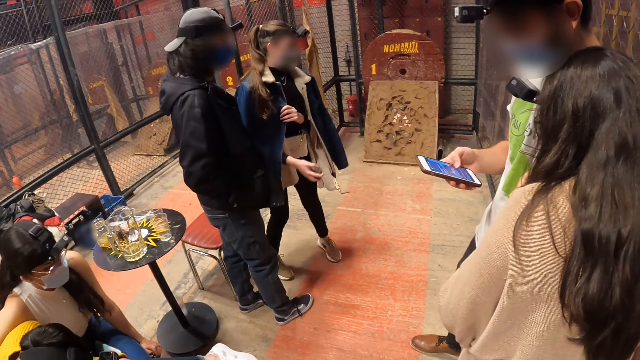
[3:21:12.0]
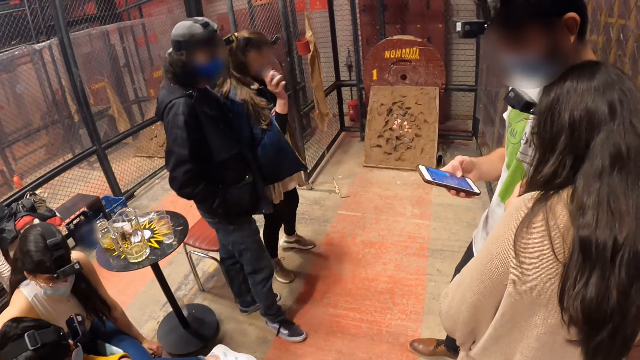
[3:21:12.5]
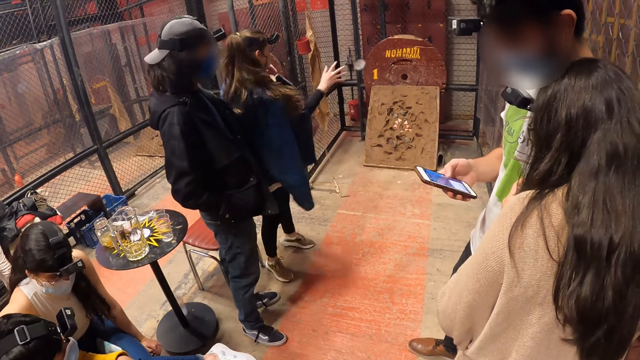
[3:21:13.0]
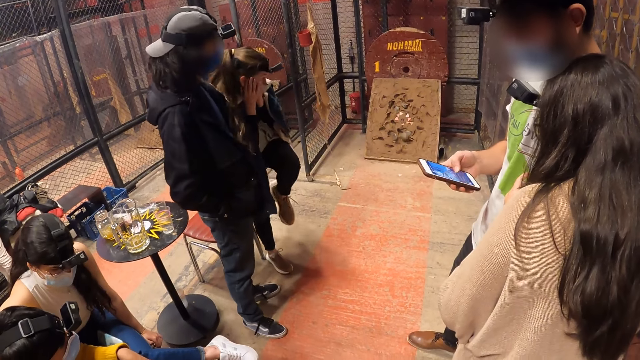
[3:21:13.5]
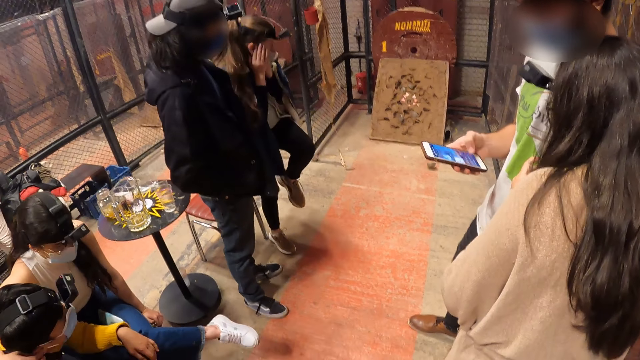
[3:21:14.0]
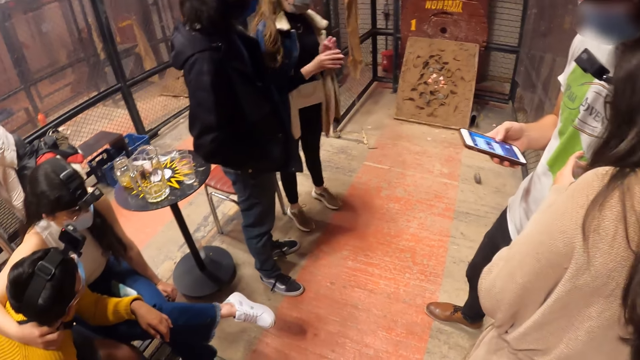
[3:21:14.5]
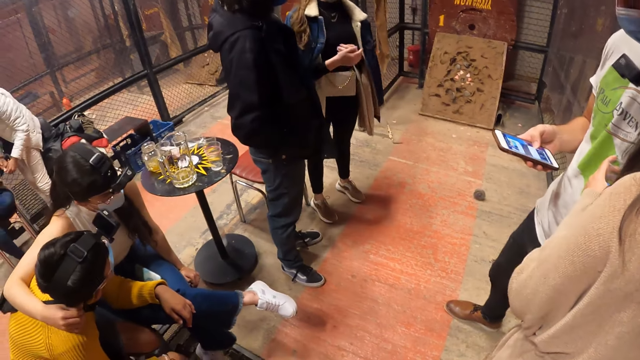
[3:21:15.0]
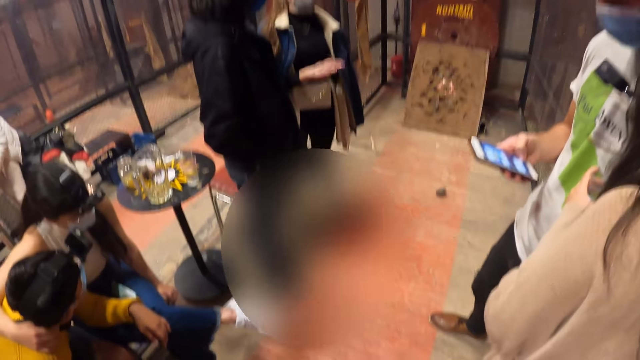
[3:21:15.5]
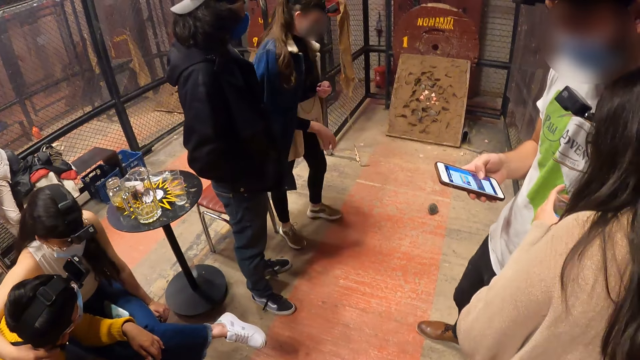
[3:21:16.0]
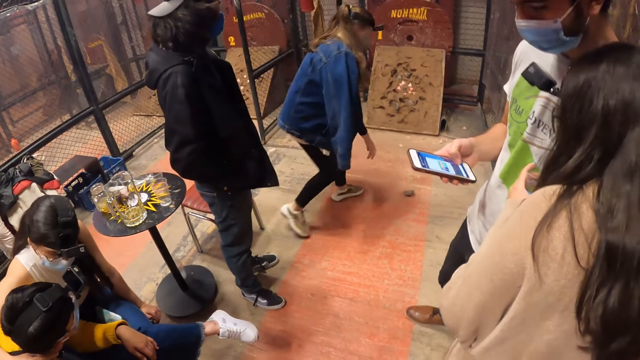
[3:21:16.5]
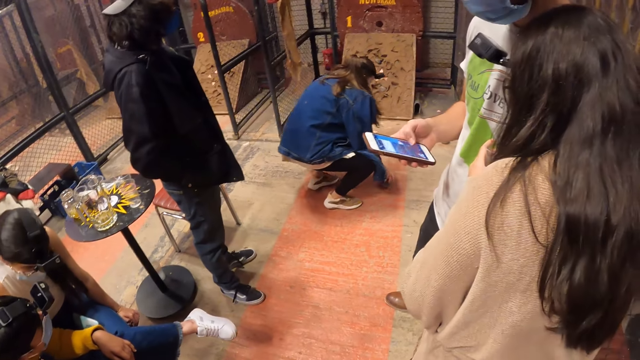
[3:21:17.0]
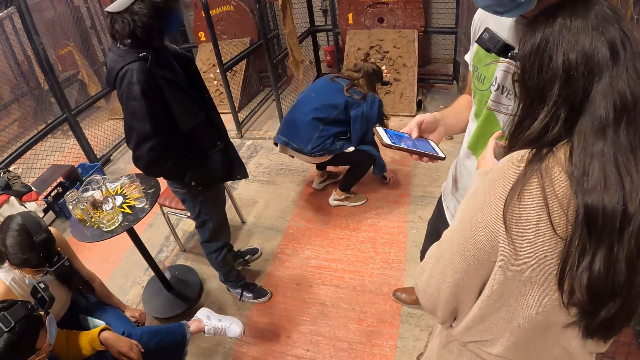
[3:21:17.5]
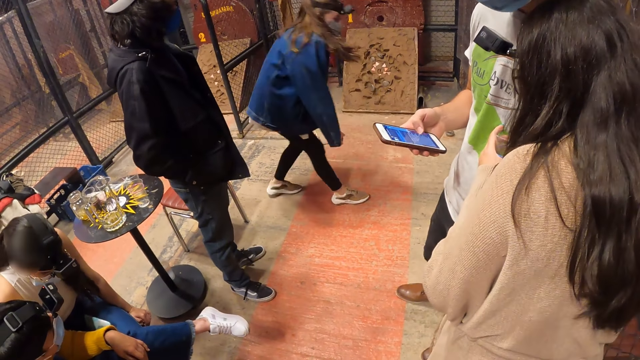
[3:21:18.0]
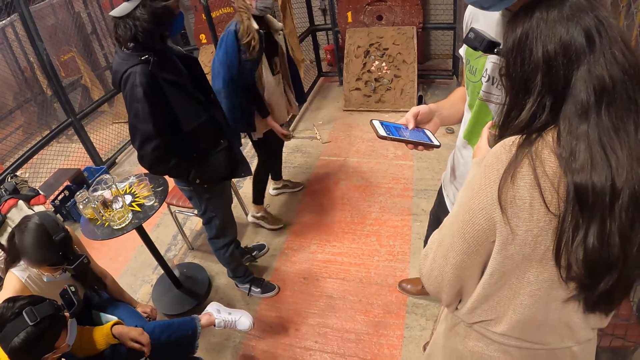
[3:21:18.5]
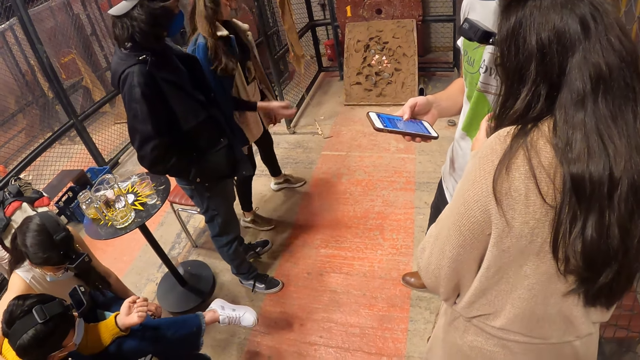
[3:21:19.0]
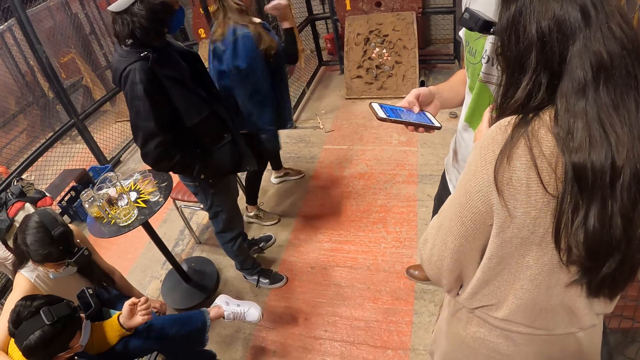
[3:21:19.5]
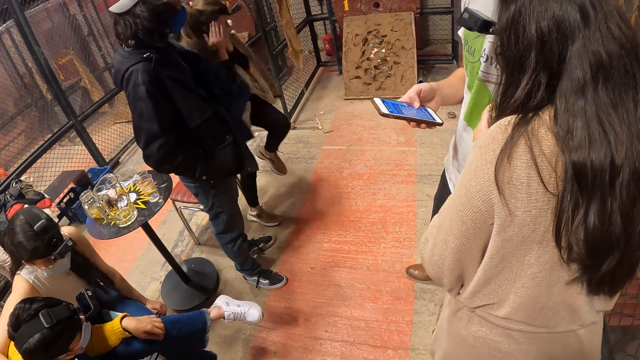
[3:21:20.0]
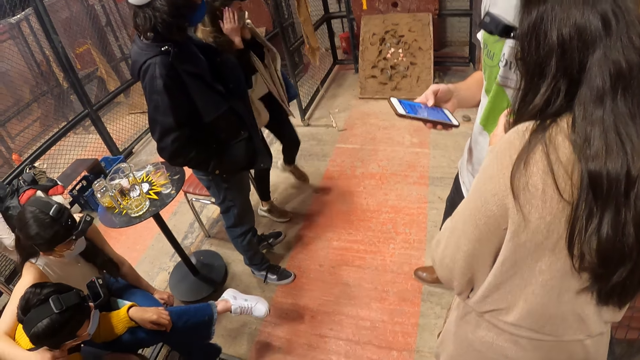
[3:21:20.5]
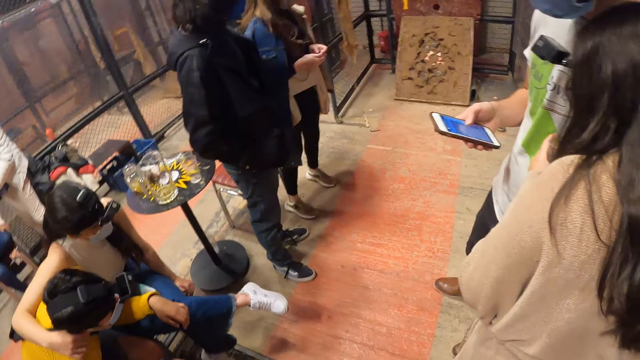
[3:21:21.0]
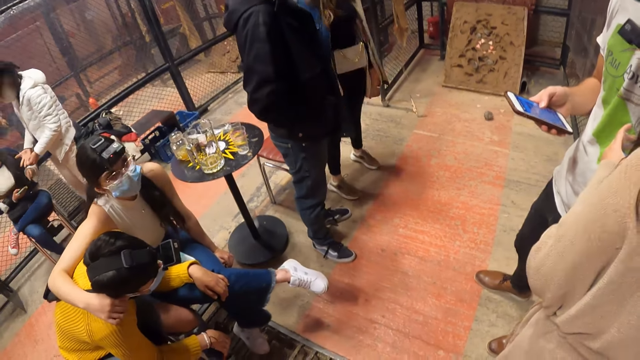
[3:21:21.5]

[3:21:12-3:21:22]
The woman throws the stone against the brick board. The woman dusts both hands. The woman takes the stone from the floor with her right hand. Another woman holds an object. The first woman throws the stone against the brick board.

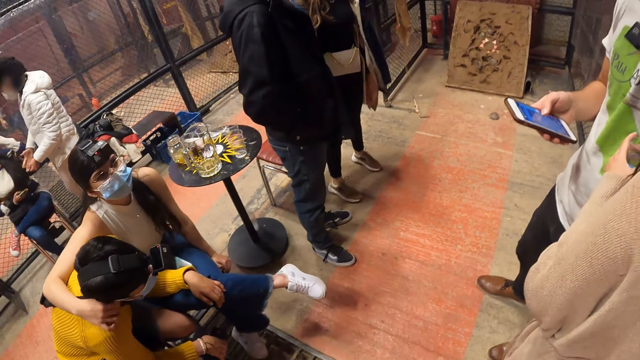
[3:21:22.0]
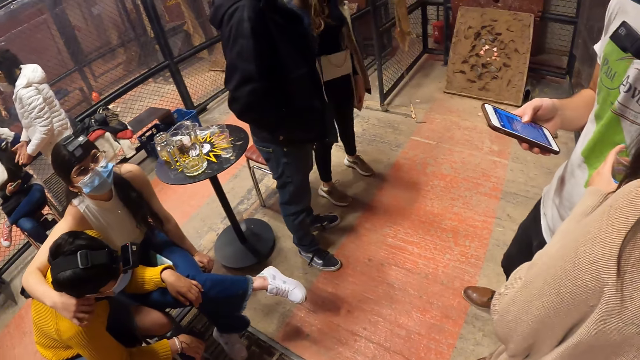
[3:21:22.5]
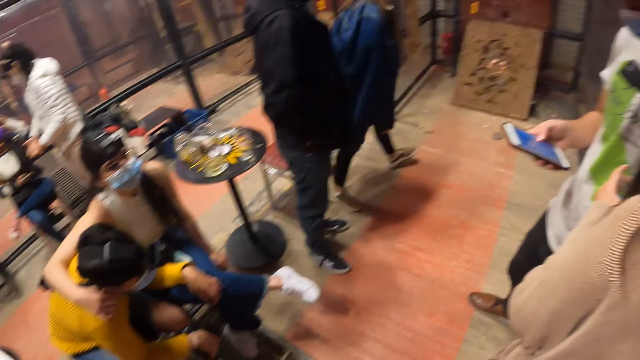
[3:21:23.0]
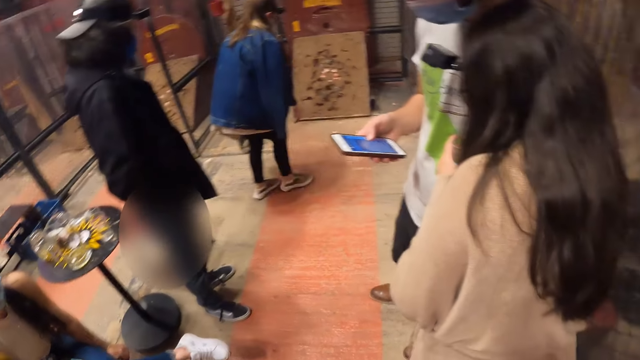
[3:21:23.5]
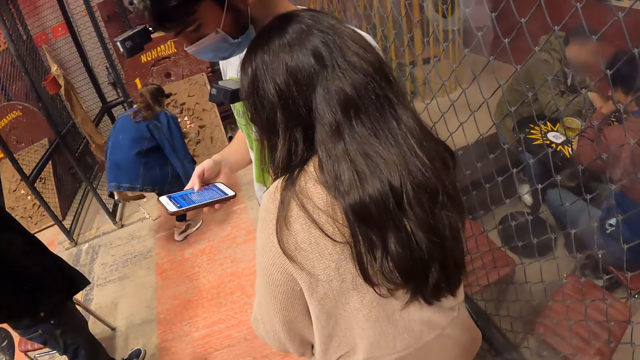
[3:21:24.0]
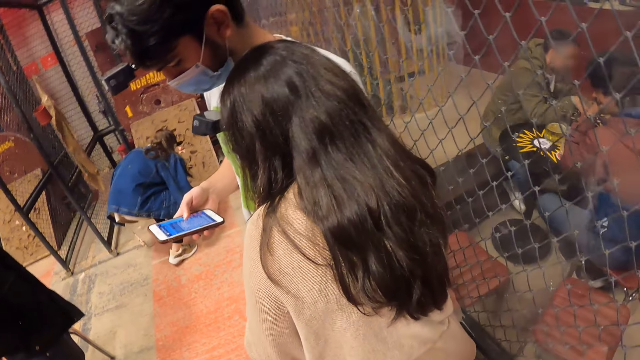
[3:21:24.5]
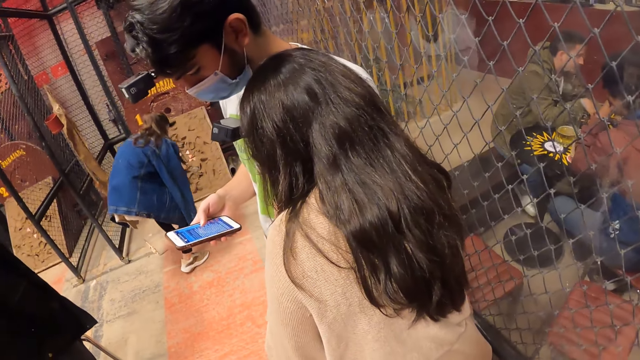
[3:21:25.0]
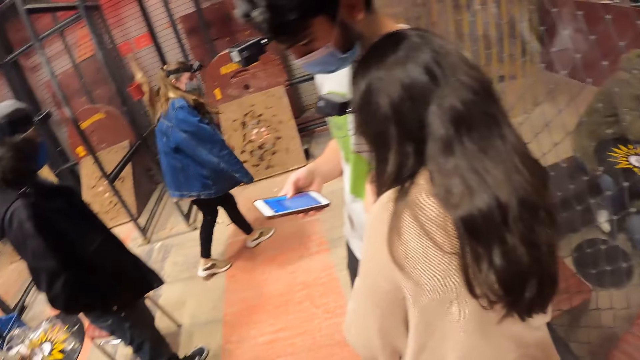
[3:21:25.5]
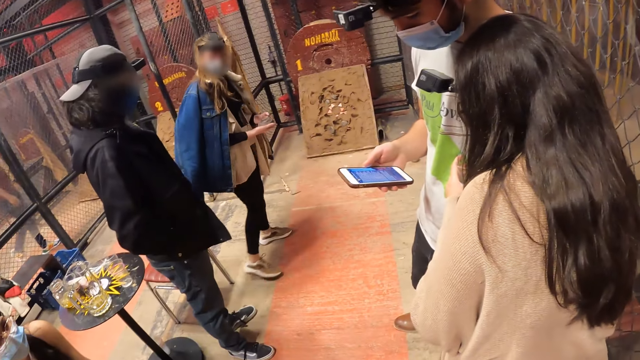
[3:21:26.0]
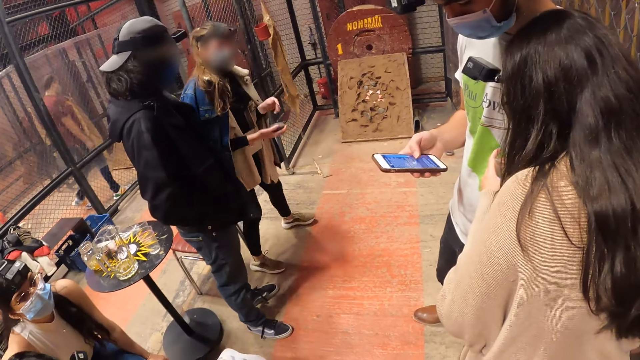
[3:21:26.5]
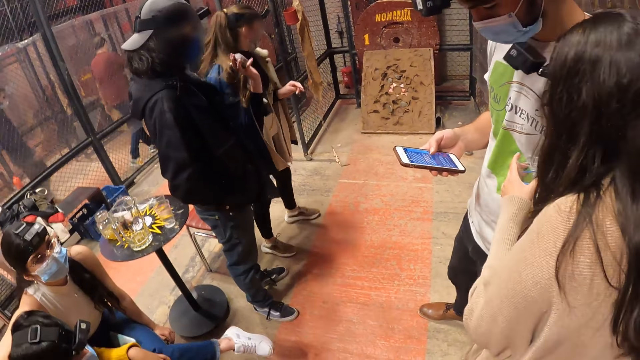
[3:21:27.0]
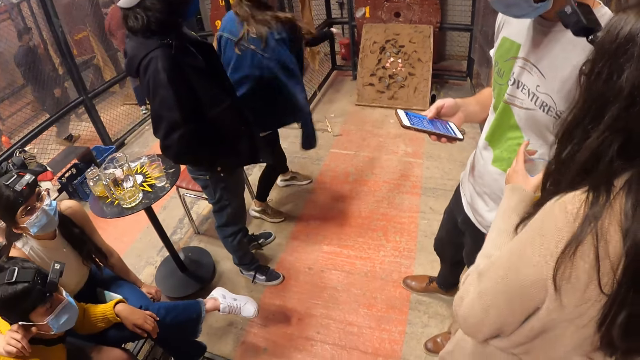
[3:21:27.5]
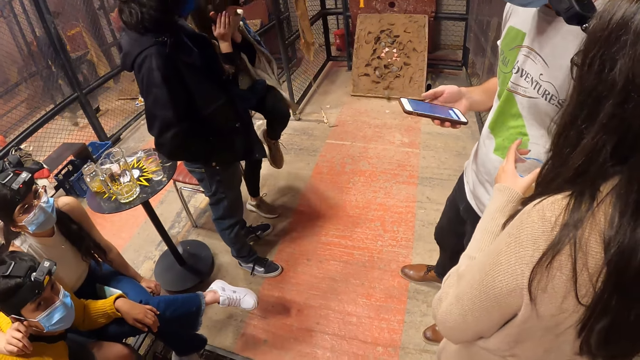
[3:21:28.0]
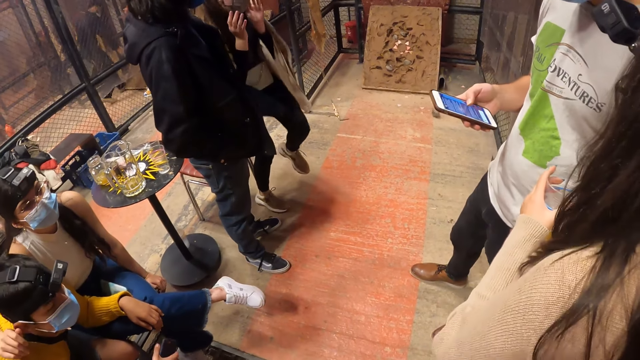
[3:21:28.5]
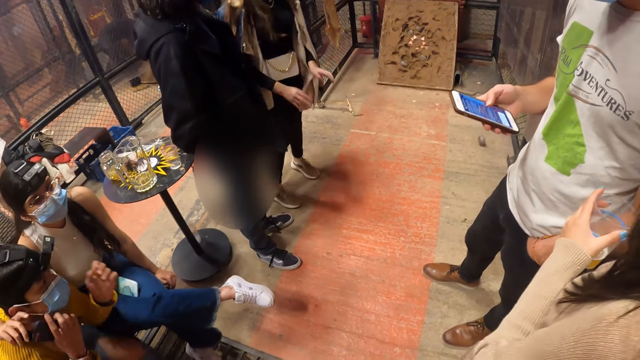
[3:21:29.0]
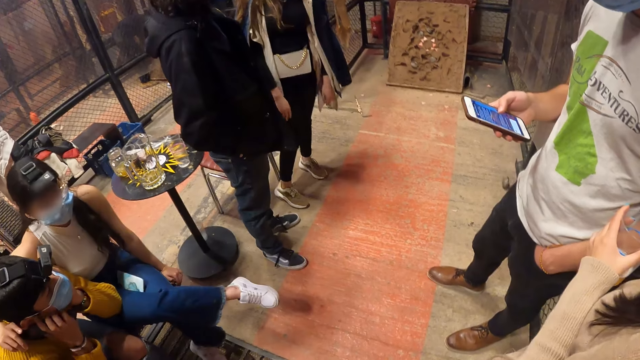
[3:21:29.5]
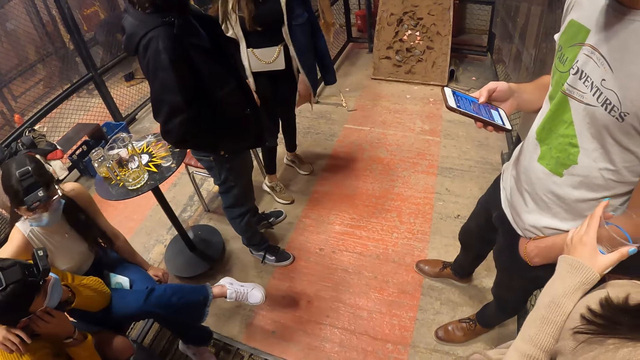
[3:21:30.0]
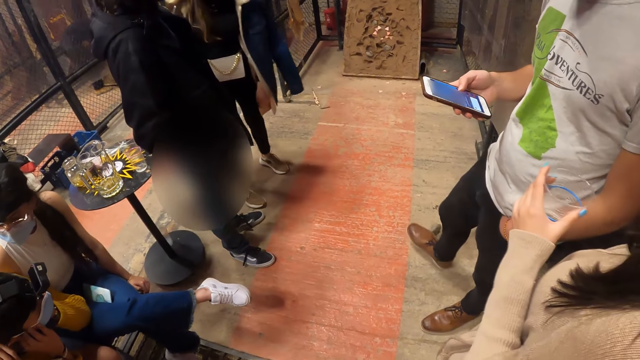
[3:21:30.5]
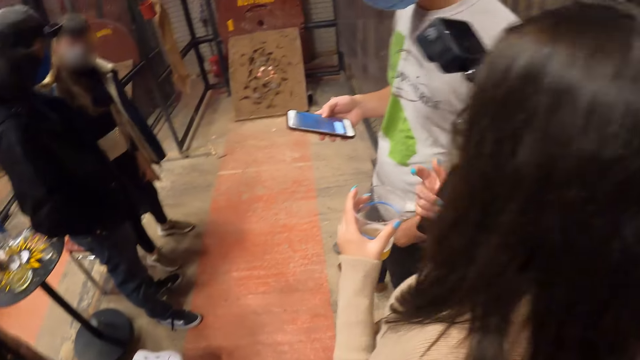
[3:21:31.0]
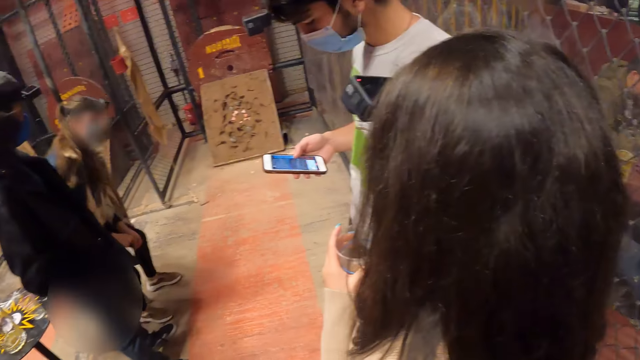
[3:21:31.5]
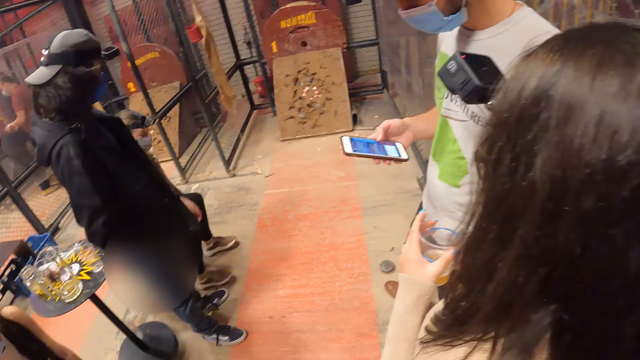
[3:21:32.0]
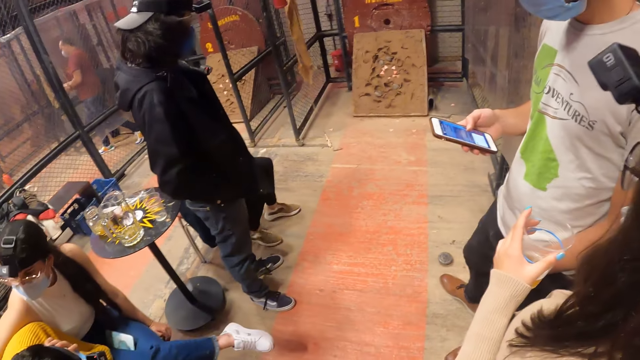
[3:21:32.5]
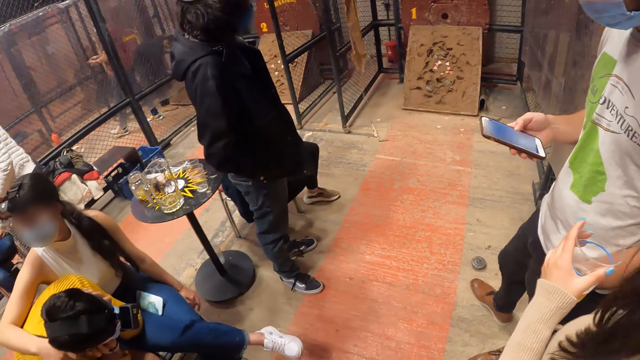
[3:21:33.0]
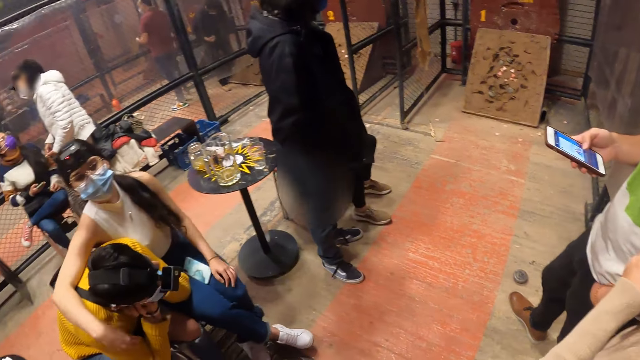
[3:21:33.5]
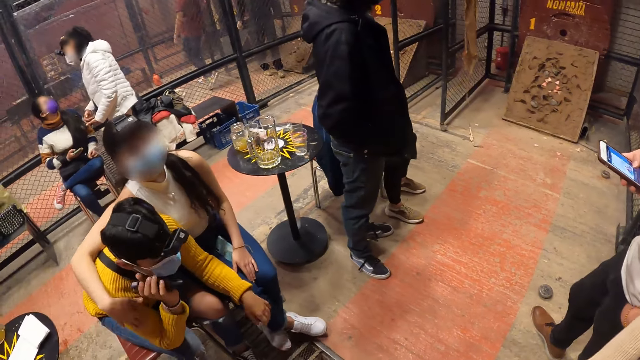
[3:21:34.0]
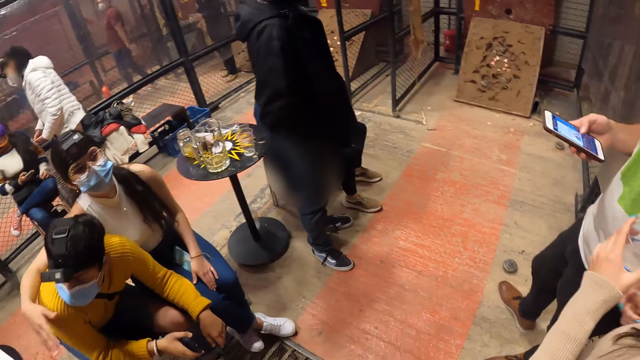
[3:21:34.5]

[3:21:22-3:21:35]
The camera wearer looks at the floor. A woman takes the stone from the floor with her right hand. Another woman holds something. The first woman throws the stone against the brick board. The camera wearer looks at the floor. The first woman sits on the chair.
